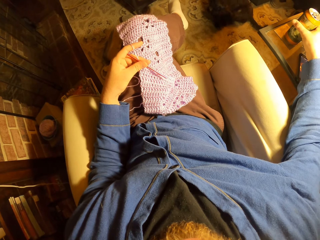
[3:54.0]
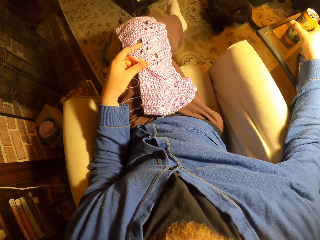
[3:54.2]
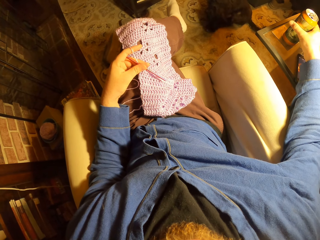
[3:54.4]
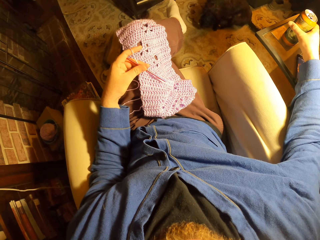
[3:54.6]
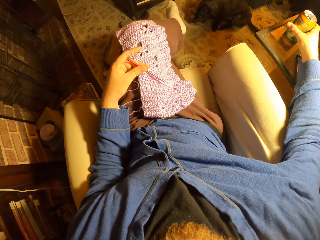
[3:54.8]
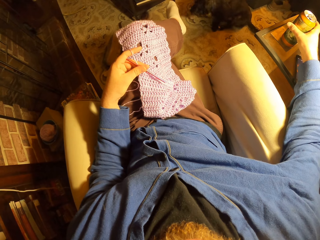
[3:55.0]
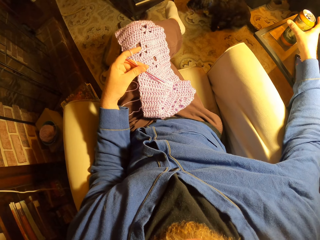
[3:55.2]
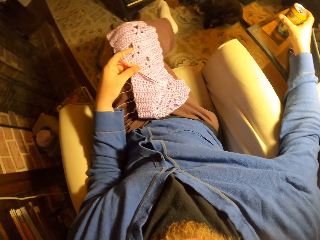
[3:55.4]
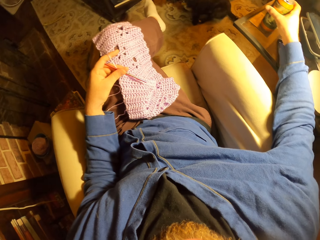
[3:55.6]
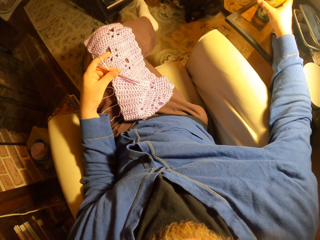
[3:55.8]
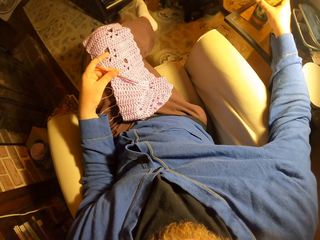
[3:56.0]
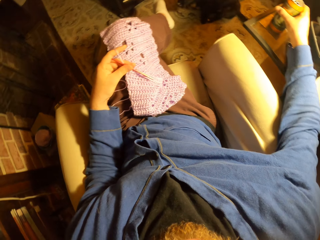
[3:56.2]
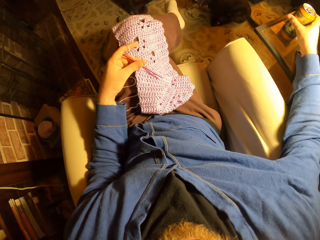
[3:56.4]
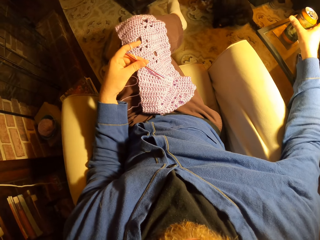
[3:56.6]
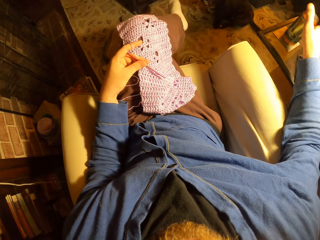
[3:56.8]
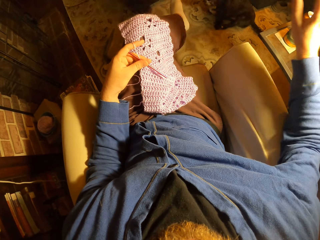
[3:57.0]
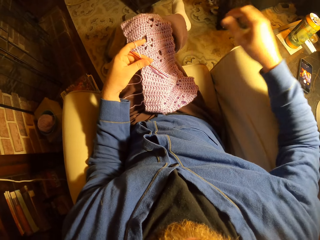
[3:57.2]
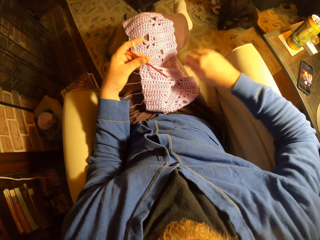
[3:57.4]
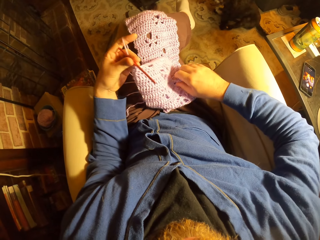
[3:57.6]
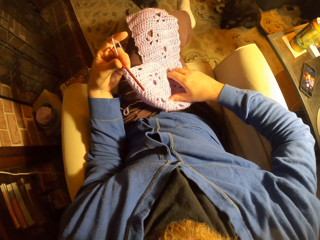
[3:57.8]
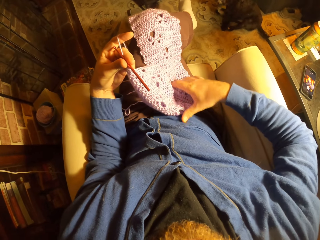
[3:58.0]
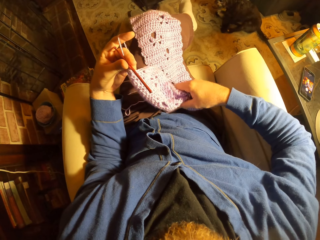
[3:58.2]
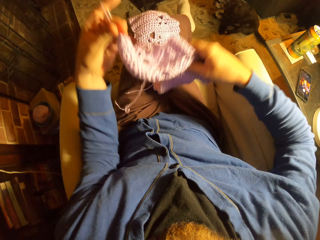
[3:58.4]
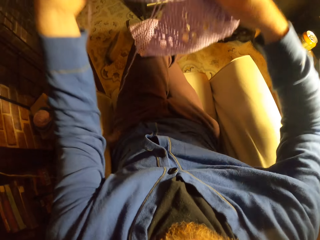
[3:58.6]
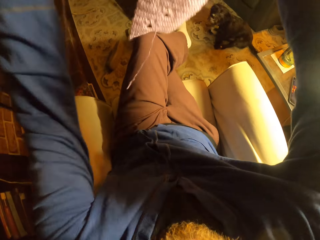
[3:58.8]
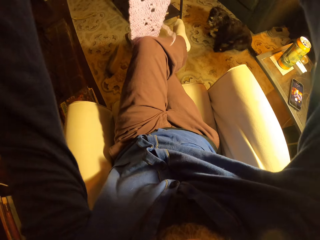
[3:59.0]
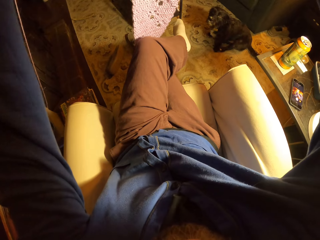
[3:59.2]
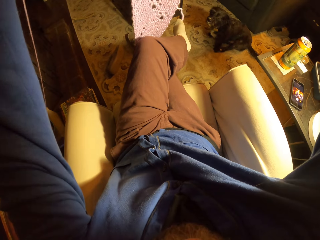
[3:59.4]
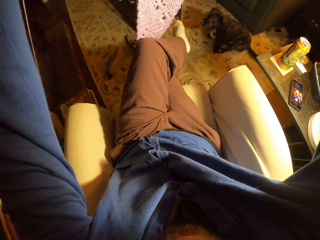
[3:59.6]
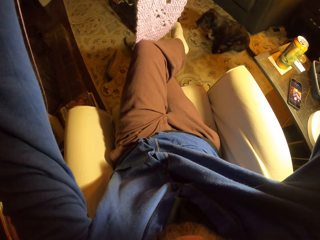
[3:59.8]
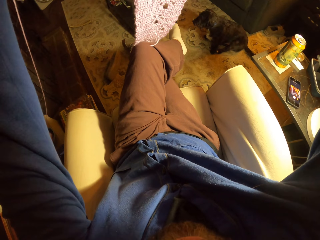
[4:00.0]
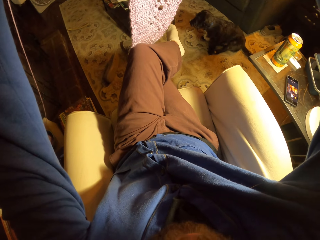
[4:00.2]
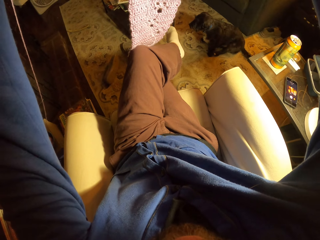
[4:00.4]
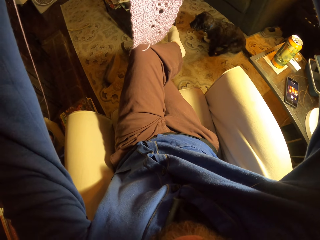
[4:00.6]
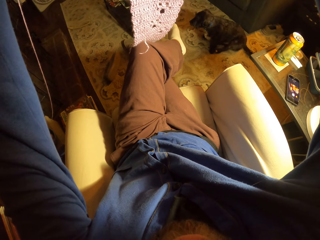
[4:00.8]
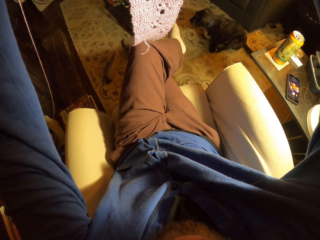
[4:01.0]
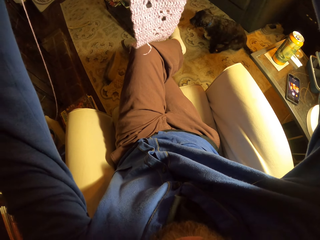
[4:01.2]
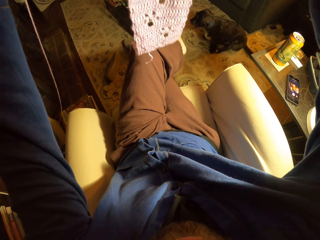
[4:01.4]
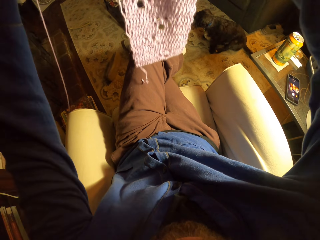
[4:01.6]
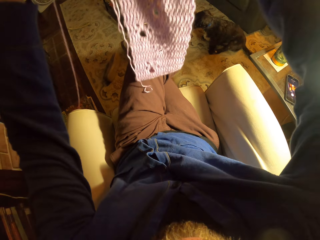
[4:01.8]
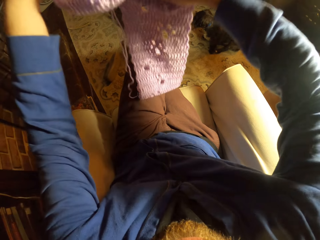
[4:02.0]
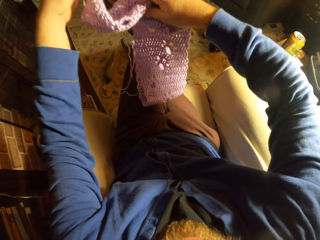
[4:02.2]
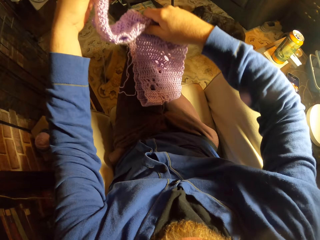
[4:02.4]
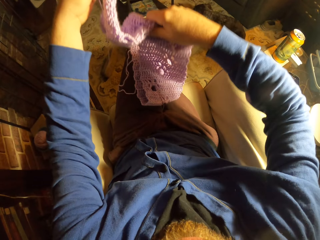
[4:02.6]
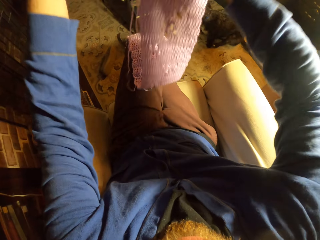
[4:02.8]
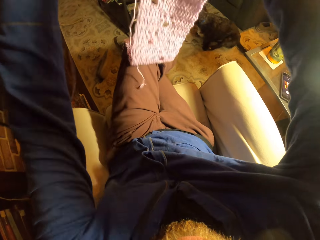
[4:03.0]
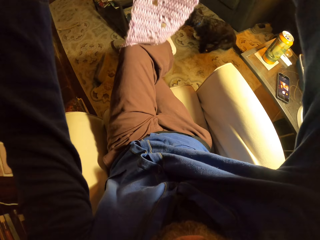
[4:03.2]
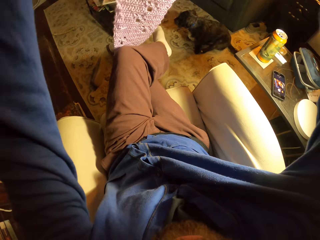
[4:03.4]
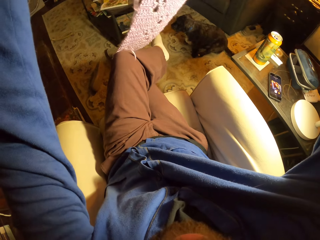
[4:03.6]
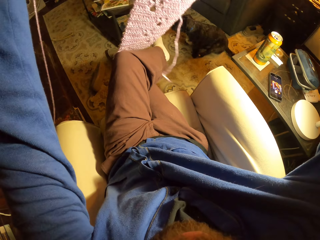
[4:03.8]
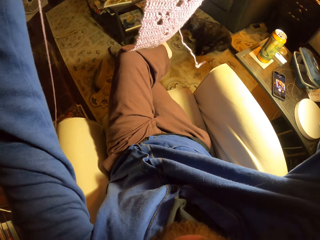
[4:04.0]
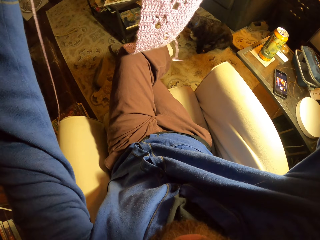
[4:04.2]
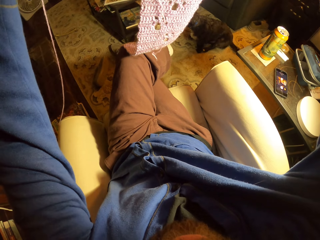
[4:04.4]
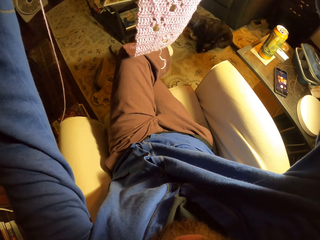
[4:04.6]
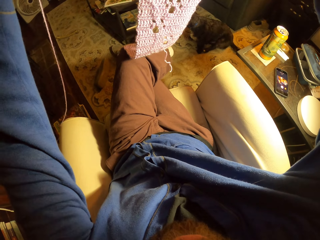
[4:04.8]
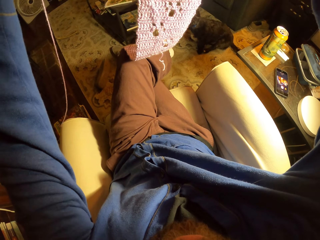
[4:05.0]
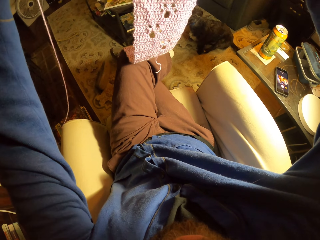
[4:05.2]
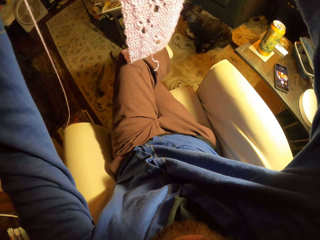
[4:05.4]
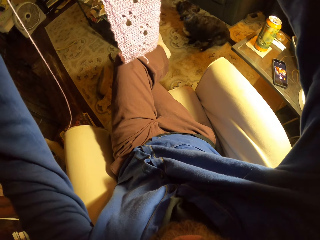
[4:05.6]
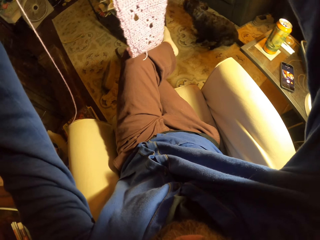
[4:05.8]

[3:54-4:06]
The camera wearer adjusts the position of the fabric on her lap. She straightens the fabric.

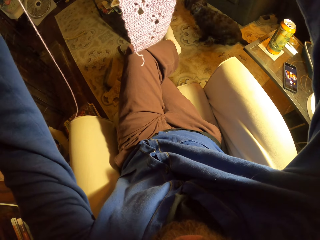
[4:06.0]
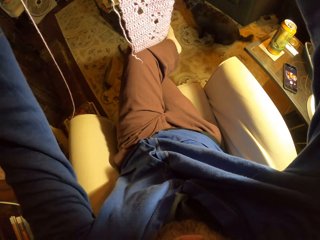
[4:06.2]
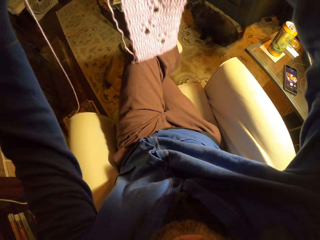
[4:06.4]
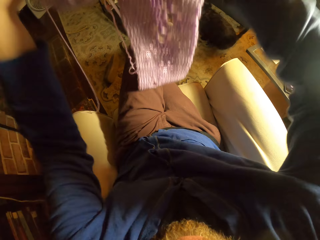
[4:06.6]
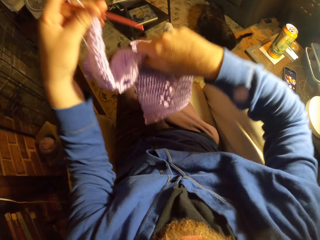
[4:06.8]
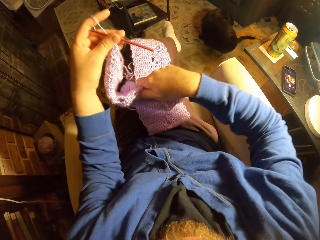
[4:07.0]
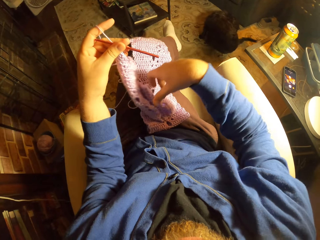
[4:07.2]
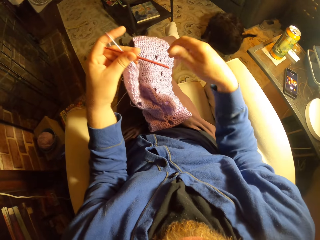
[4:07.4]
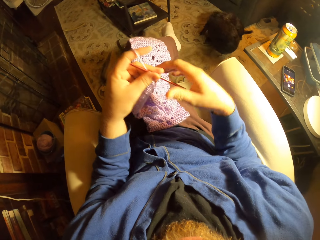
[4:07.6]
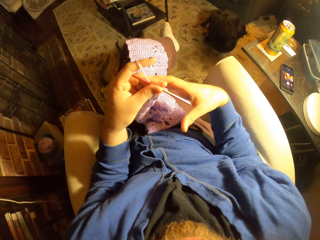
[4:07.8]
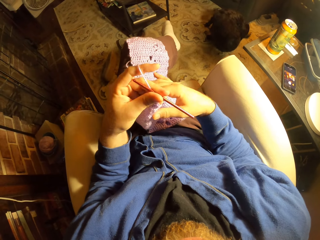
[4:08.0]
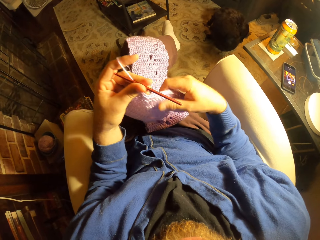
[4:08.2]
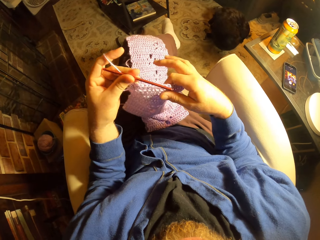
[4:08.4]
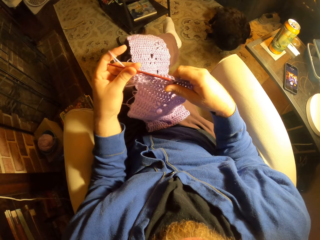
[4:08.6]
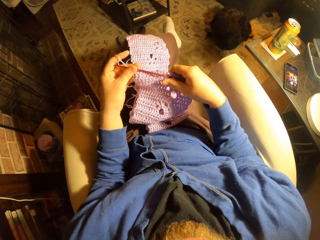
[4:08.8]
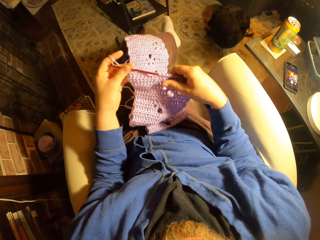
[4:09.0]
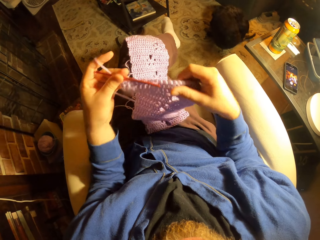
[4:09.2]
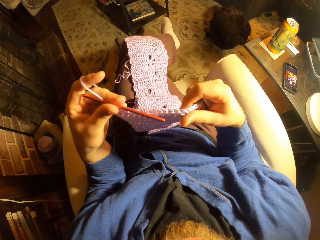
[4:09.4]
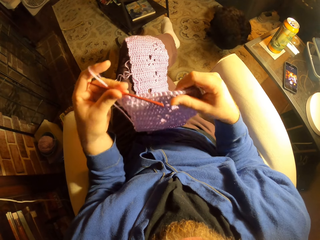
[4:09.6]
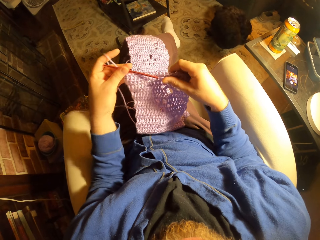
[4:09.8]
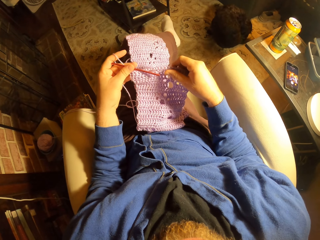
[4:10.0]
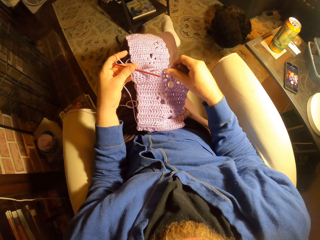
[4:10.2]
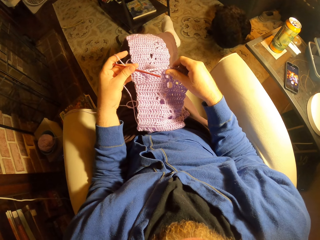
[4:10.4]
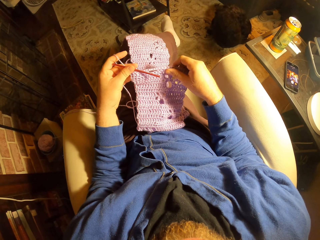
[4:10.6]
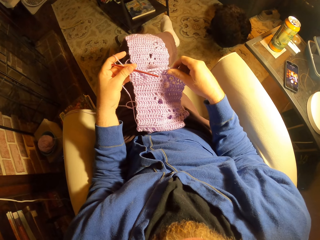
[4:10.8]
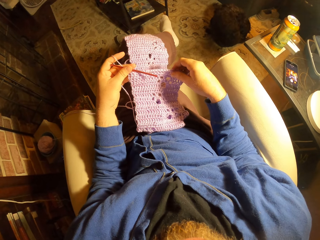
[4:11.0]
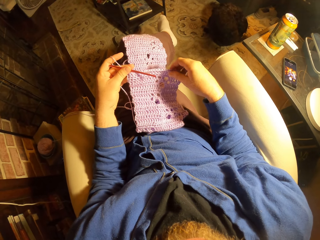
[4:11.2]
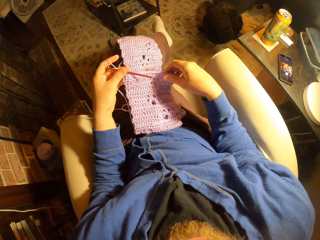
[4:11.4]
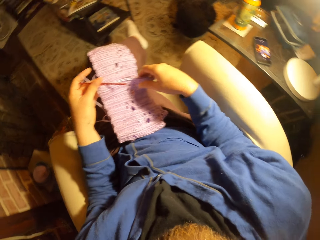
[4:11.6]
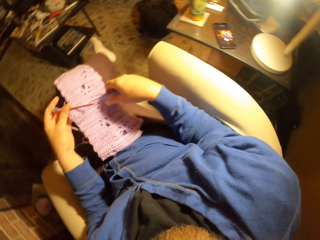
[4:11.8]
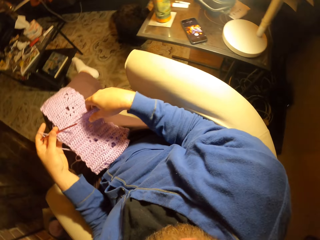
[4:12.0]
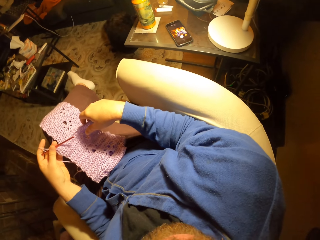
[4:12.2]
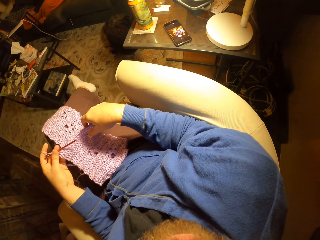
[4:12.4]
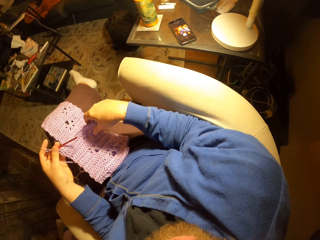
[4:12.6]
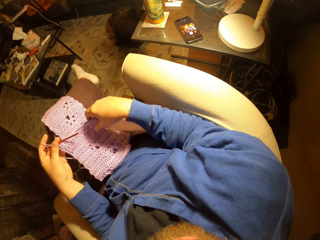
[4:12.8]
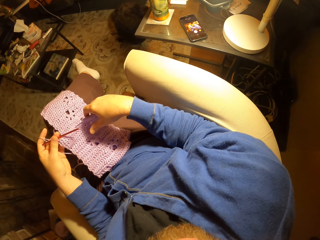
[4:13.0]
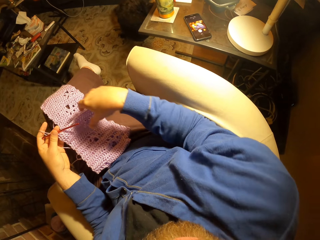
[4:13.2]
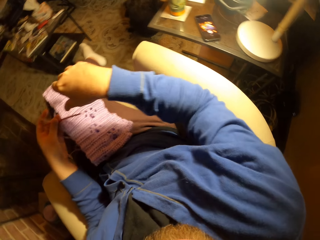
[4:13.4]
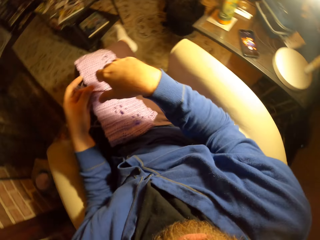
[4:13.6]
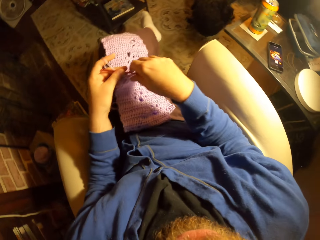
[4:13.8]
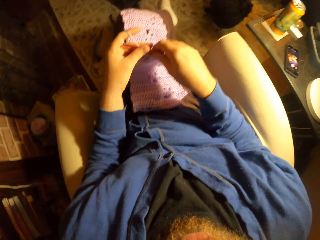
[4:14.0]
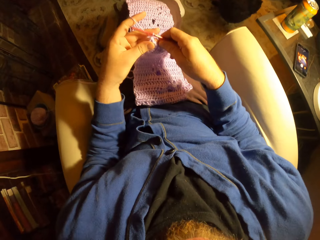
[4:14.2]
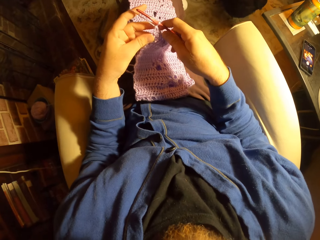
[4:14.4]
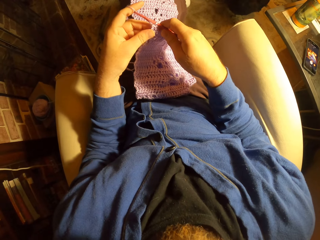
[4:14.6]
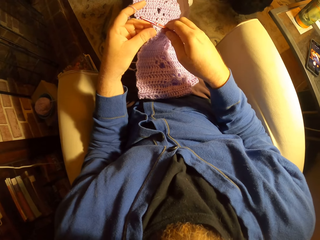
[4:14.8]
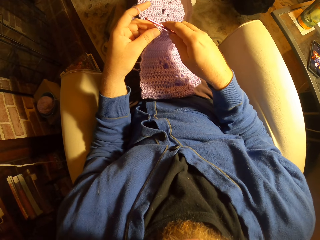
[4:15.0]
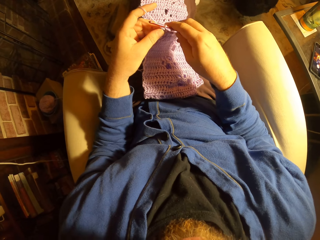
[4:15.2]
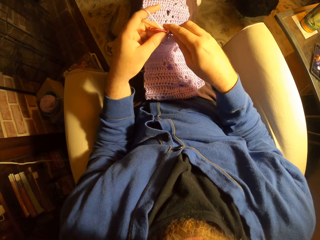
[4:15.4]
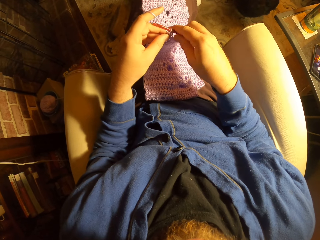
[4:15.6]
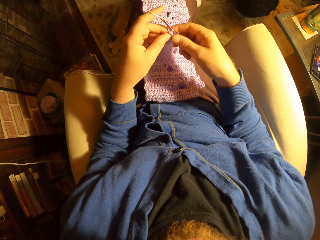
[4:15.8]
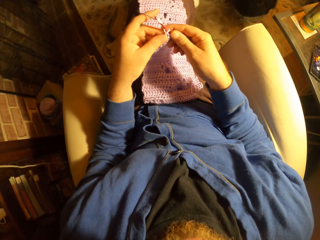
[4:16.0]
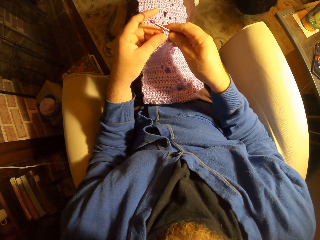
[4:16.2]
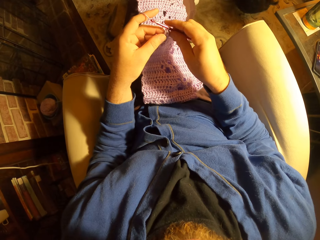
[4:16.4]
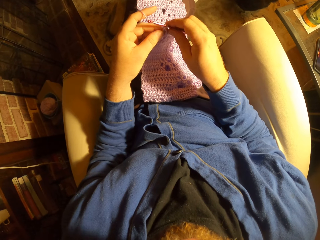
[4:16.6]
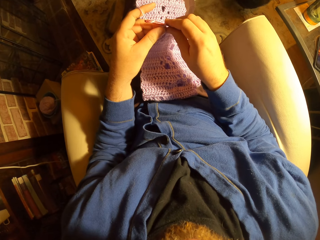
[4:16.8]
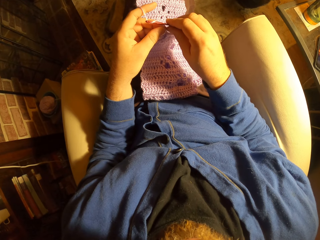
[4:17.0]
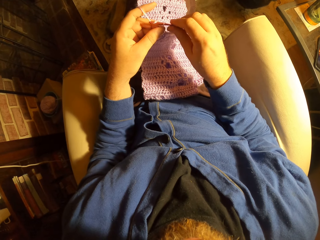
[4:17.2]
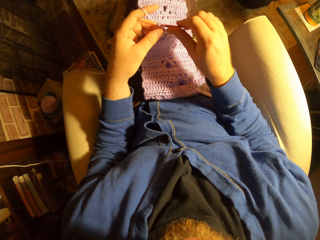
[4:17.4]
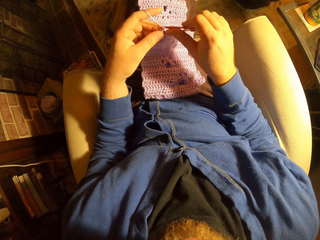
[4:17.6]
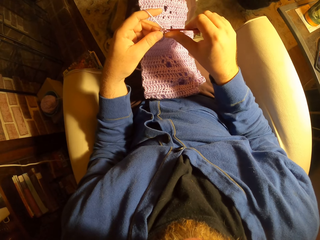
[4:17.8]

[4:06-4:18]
The camera wearer adjusts the position of one end of the fabric on her lap. She straightens the arm. She passes the knitting needle to her right hand. She aligns the needle. She knits with the yarn and the knitting needle.
